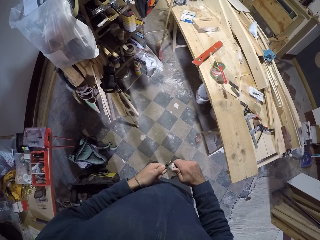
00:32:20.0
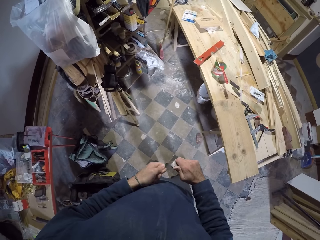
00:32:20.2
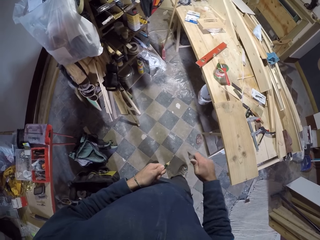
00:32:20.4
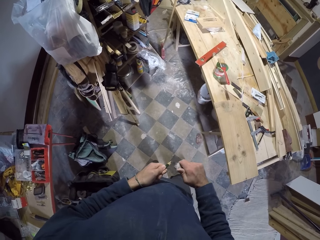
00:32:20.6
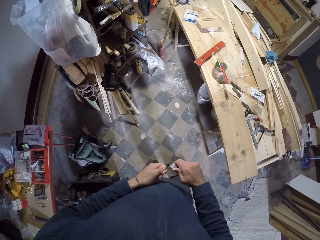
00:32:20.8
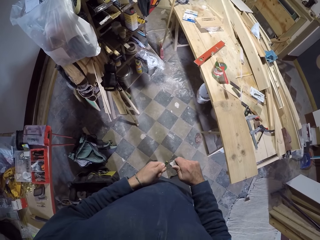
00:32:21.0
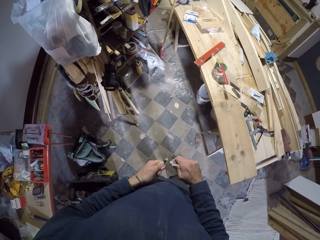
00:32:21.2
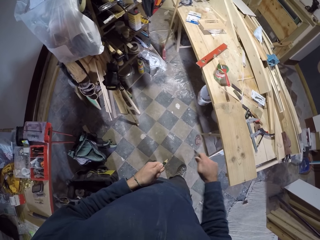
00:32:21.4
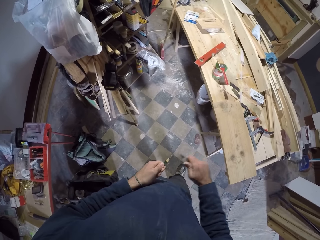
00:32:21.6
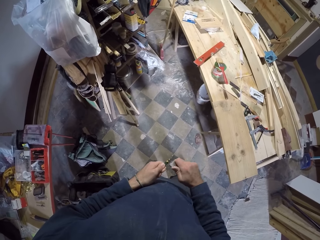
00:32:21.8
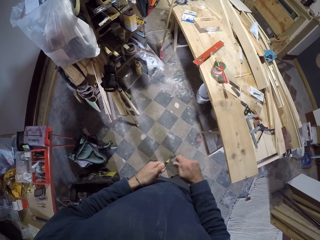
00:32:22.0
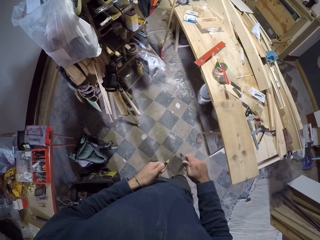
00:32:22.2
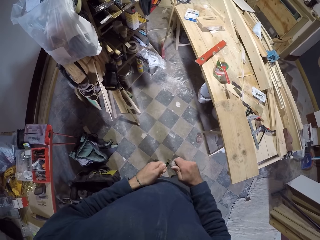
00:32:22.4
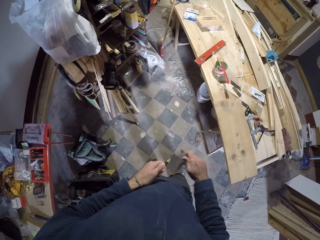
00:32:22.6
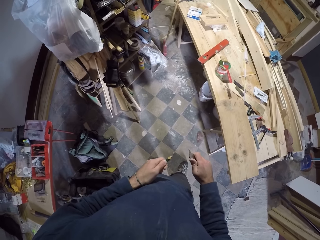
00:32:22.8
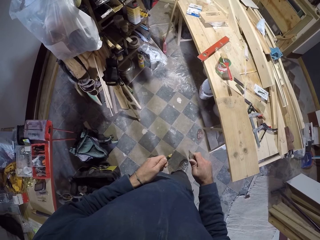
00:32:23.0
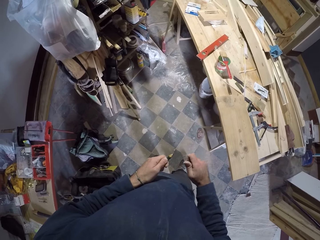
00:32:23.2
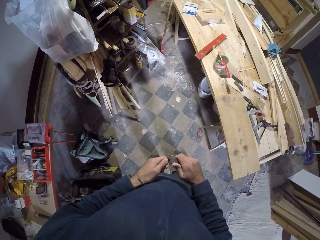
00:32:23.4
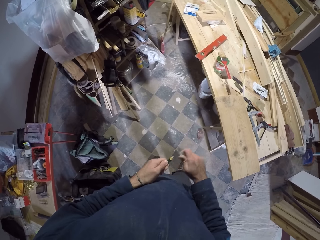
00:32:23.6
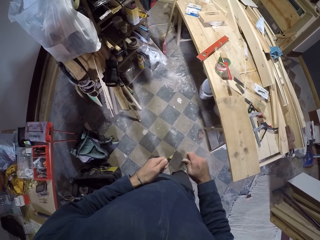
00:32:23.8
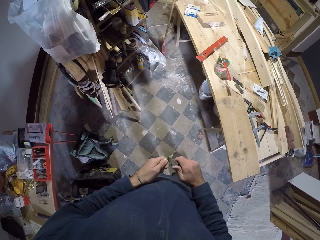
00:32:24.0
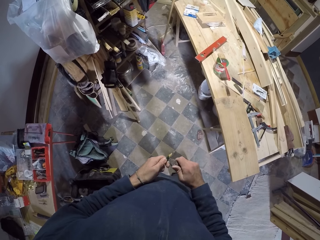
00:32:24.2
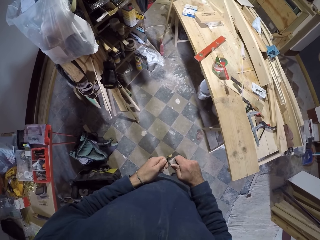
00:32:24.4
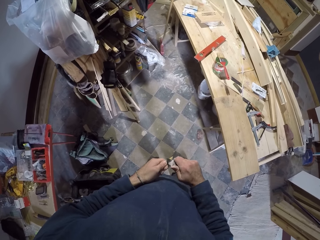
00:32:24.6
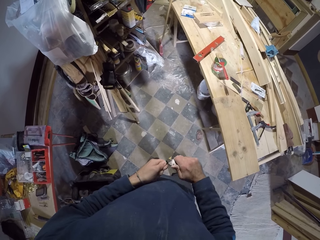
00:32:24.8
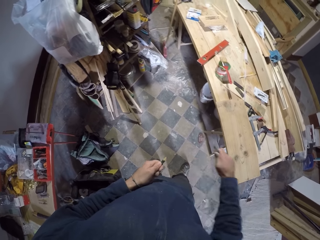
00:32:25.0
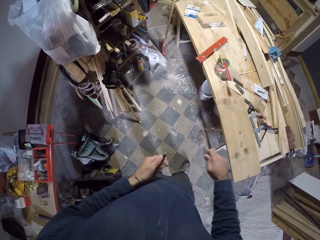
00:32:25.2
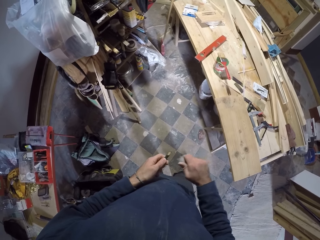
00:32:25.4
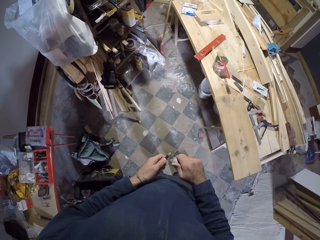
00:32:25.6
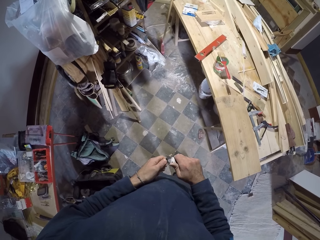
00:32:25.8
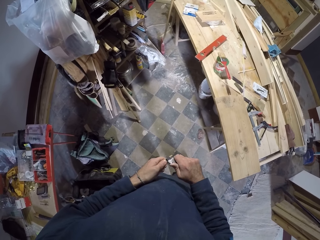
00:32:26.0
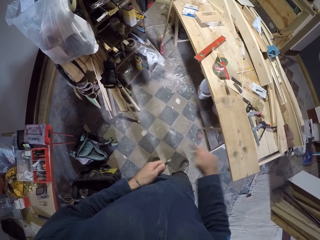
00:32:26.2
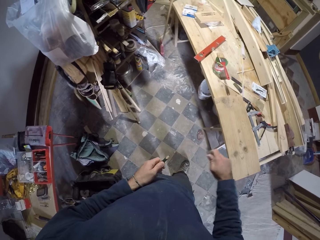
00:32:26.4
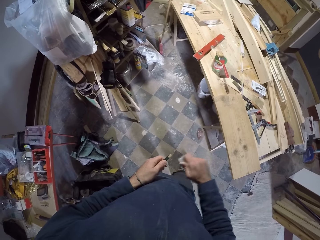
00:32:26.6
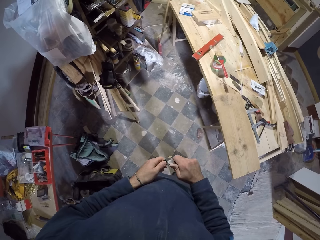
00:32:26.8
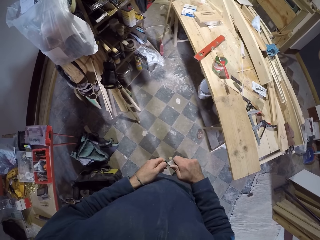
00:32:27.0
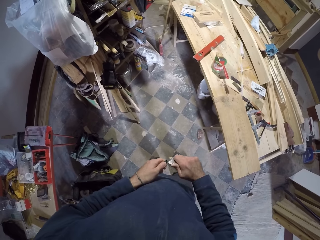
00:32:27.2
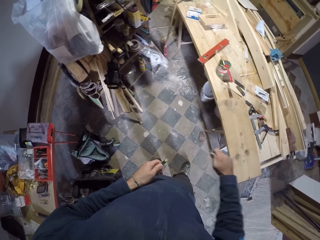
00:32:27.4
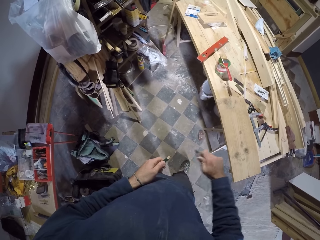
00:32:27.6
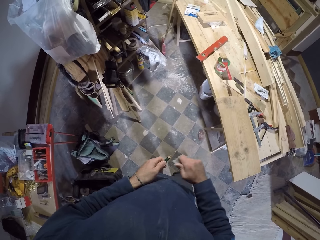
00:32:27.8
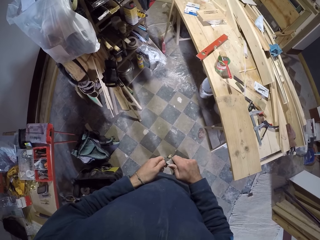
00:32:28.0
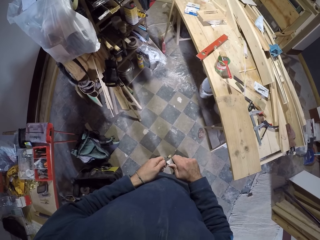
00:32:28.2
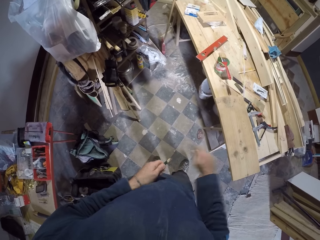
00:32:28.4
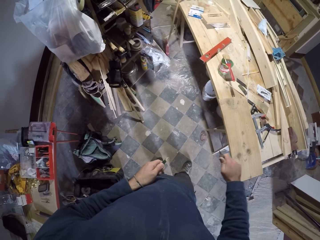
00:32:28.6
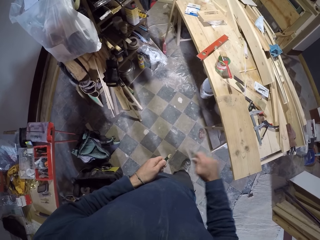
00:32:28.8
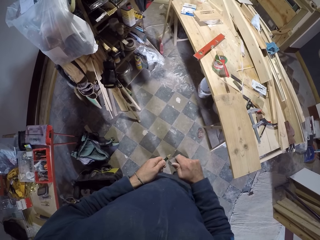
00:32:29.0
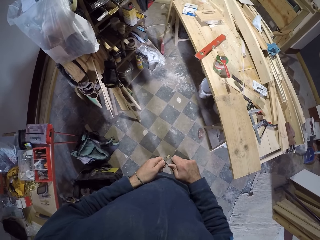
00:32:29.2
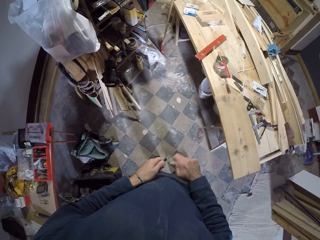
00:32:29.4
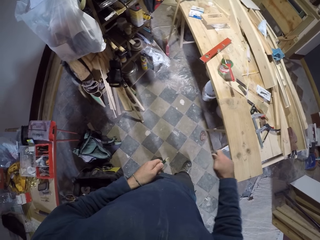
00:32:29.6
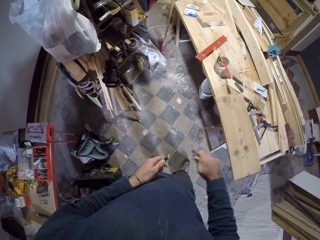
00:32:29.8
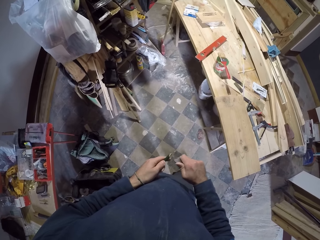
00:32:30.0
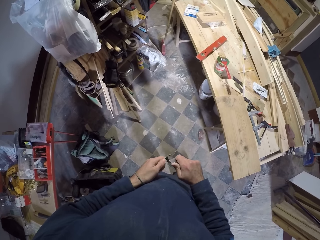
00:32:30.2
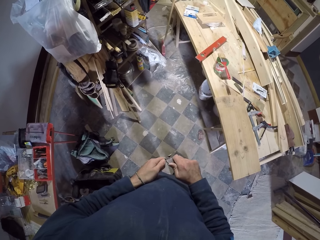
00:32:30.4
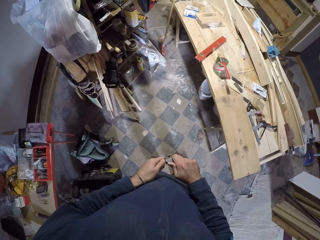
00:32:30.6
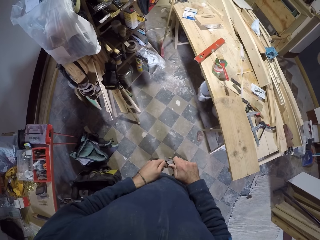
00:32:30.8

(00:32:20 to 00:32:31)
The camera wearer sharpens the pencil. They sharpen the pencil repeatedly.
